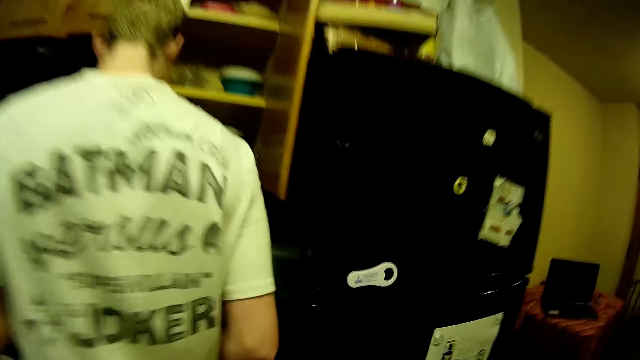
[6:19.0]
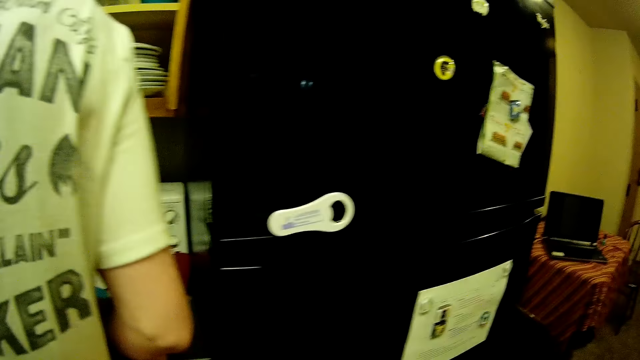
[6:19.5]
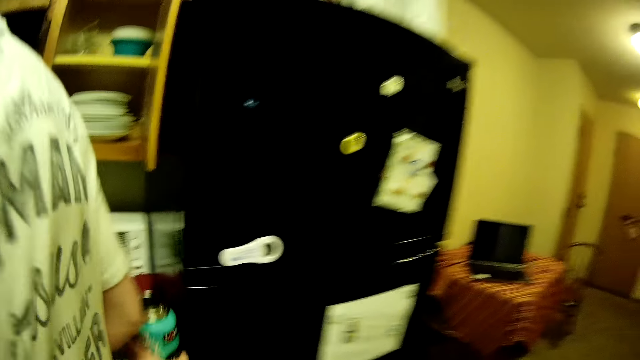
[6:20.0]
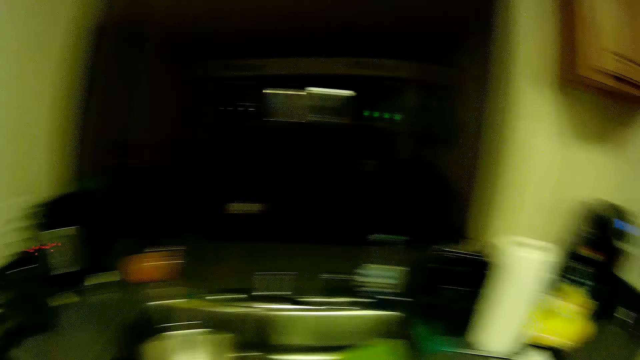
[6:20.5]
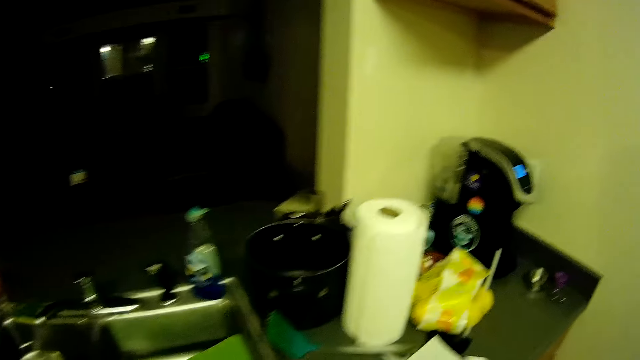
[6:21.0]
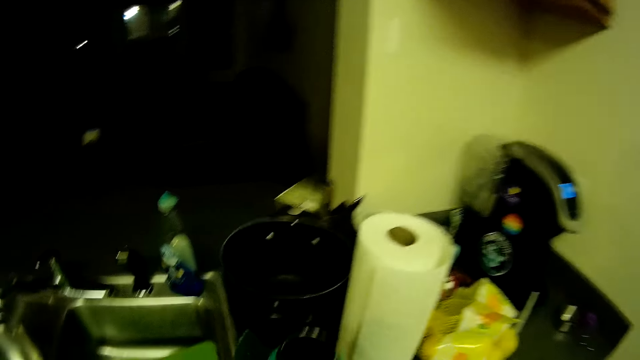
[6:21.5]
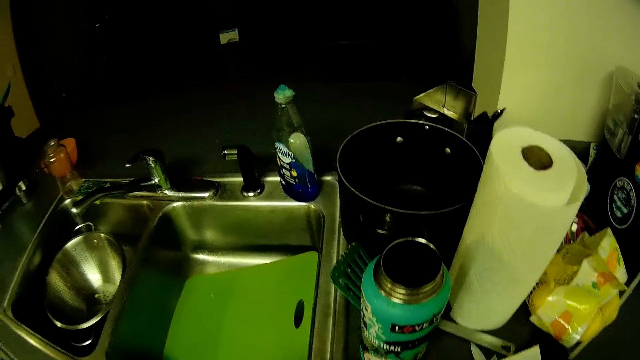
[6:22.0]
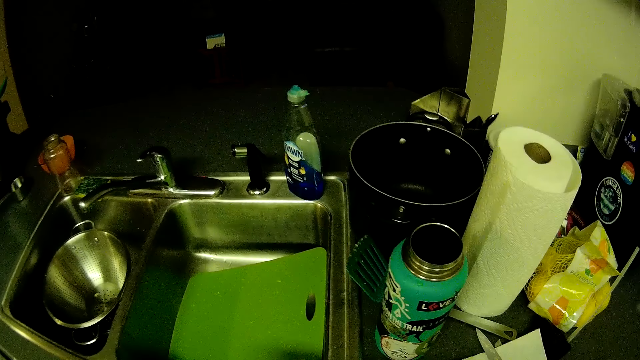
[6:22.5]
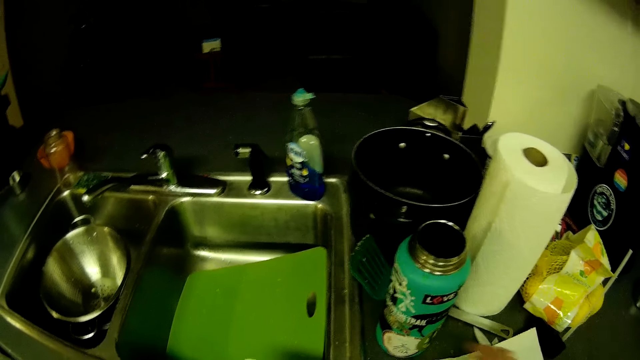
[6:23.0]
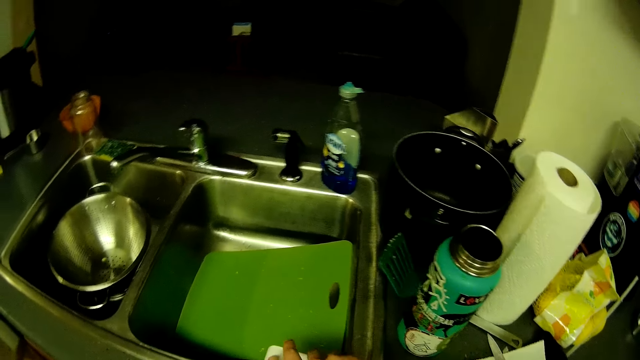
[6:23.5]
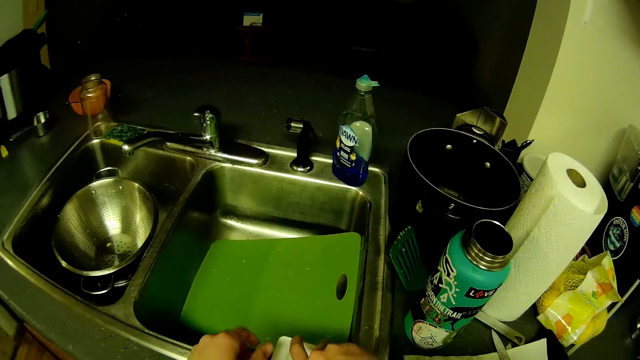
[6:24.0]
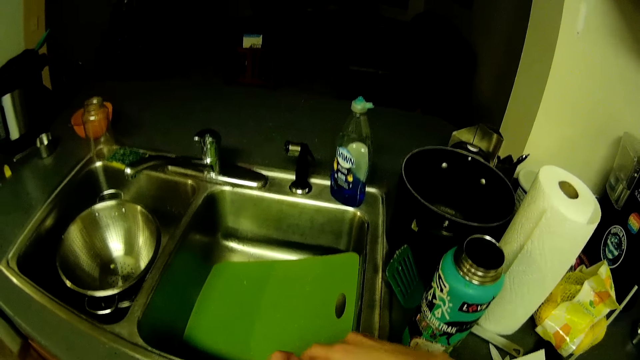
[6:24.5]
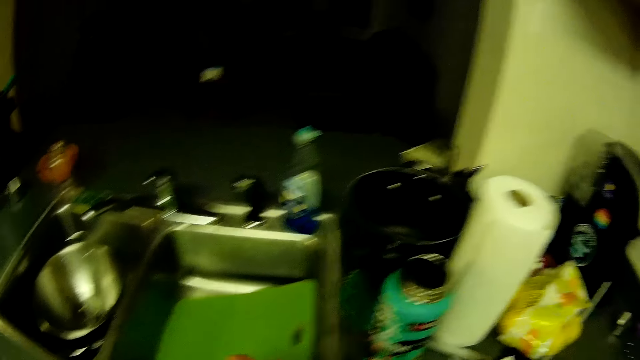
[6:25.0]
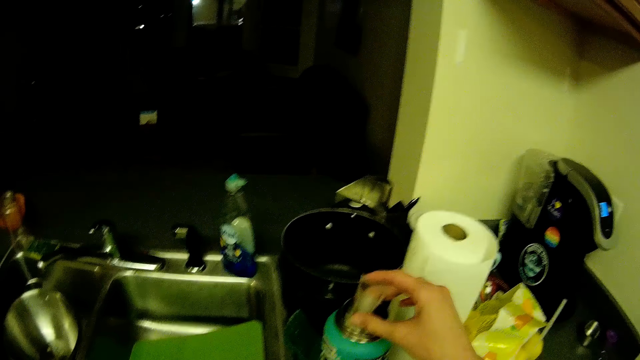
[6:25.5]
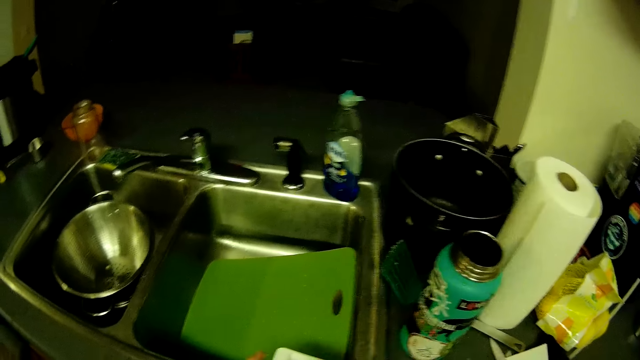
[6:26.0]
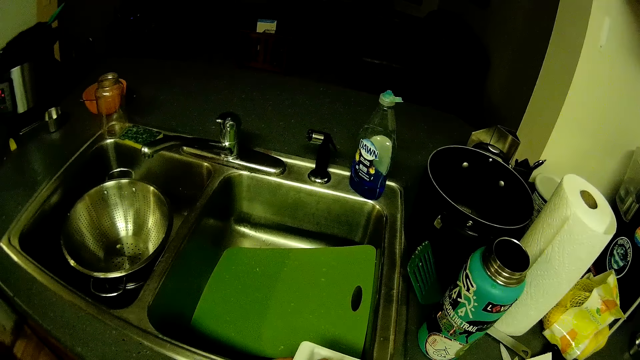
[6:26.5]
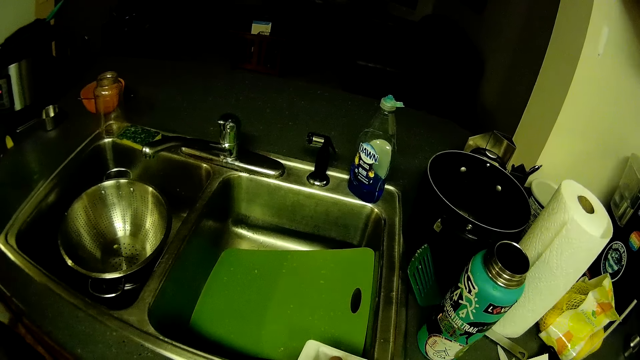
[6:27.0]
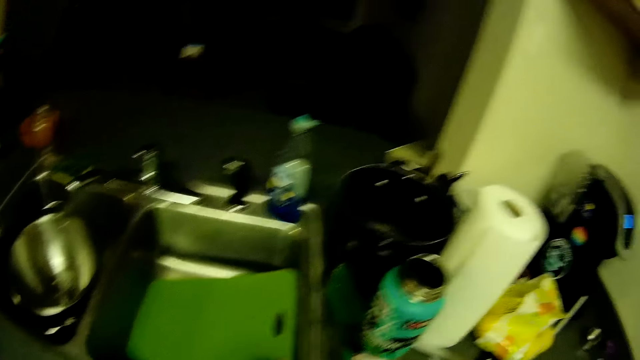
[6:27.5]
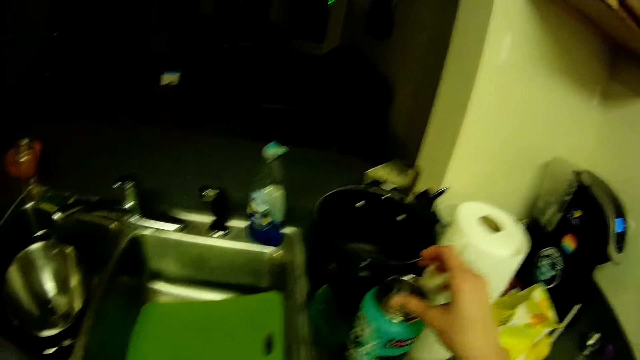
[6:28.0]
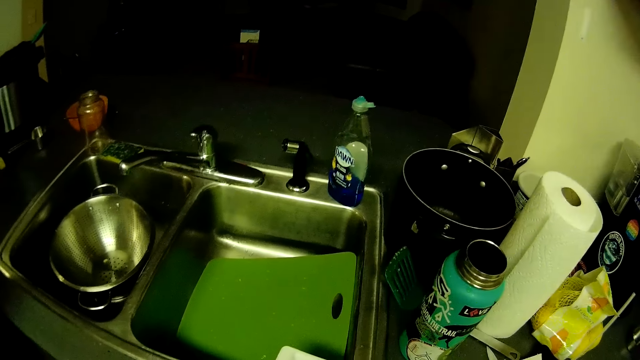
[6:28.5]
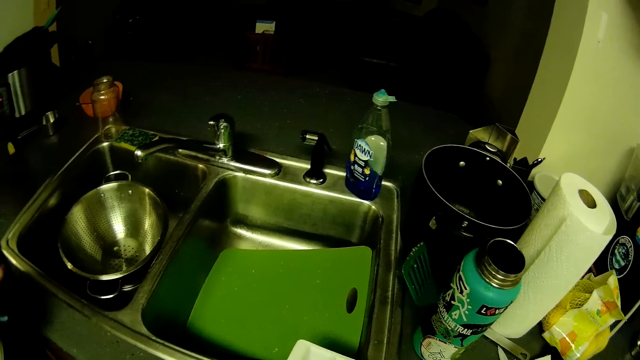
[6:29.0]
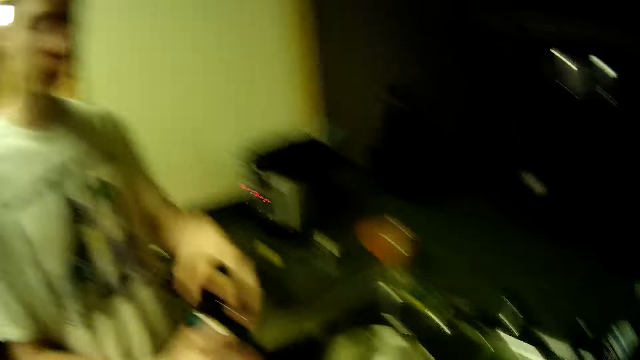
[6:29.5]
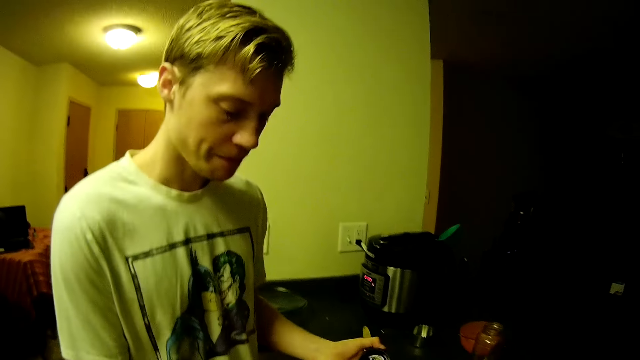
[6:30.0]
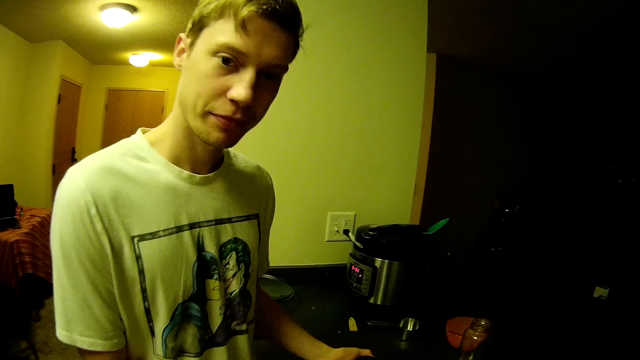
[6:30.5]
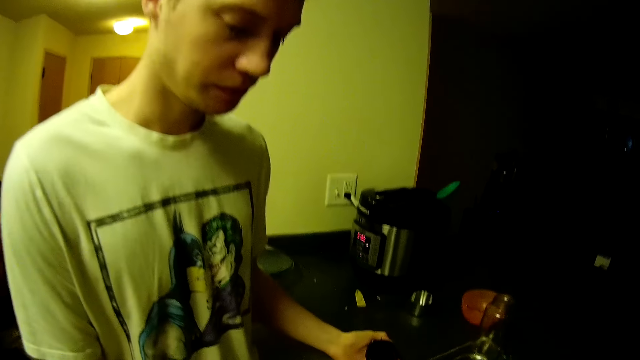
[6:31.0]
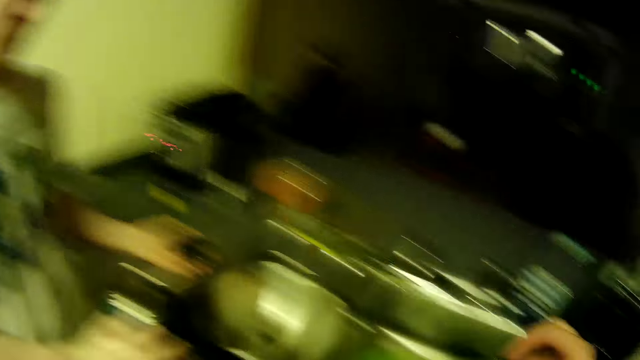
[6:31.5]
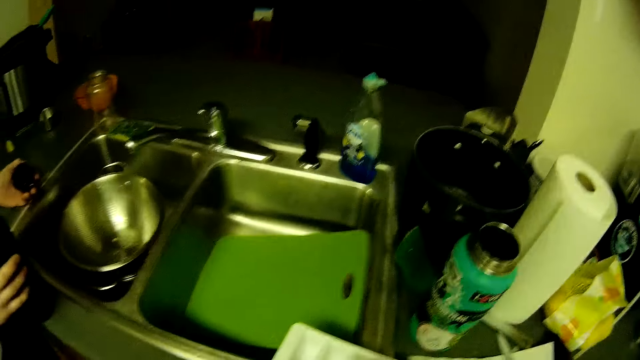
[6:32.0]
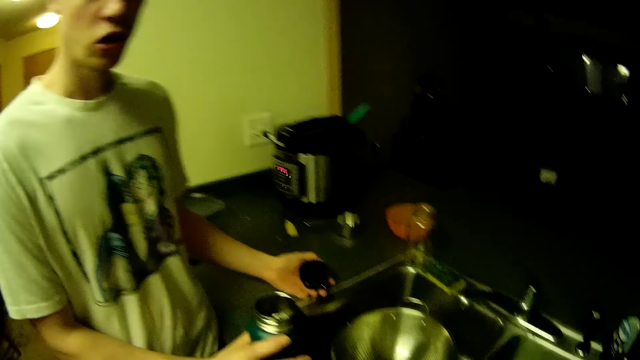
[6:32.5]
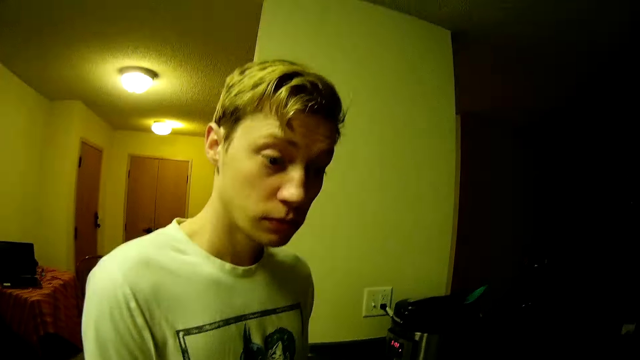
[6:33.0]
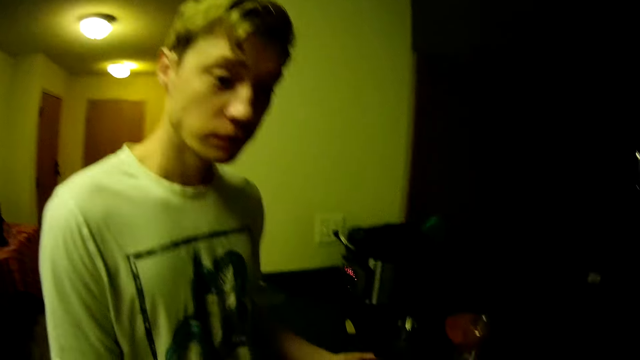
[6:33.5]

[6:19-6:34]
The camera wearer picks the water bottle from the kitchen countertop with his left hand. He drops the water bottle on the kitchen countertop with his left hand. He picks pieces of lemon. He picks an ice from an ice pack on the kitchen countertop with his right hand. He drops the ice inside the water bottle with his right hand. He puts the lemon in the water bottle. He picks an ice from the ice pack on the kitchen countertop with his right hand. He drops the ice inside the water bottle with his right hand. A man opens a water bottle with his left hand. The camera wearer interacts with the man. He drops an ice inside the man's water bottle with his right hand. The man holds the water bottle.

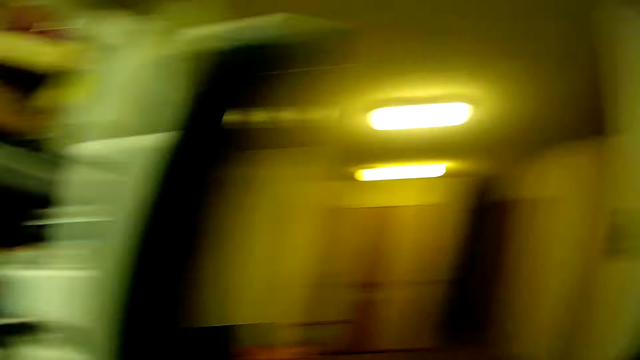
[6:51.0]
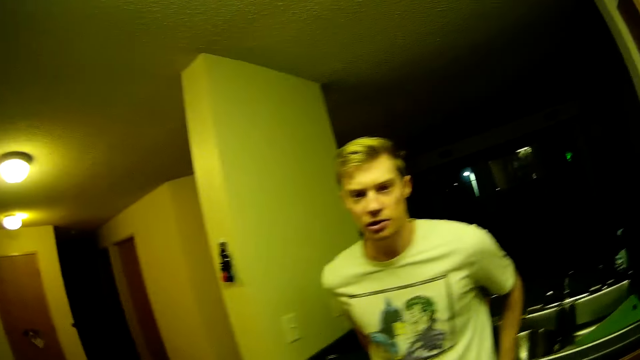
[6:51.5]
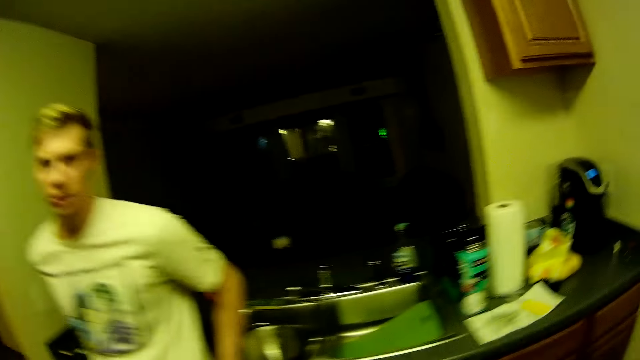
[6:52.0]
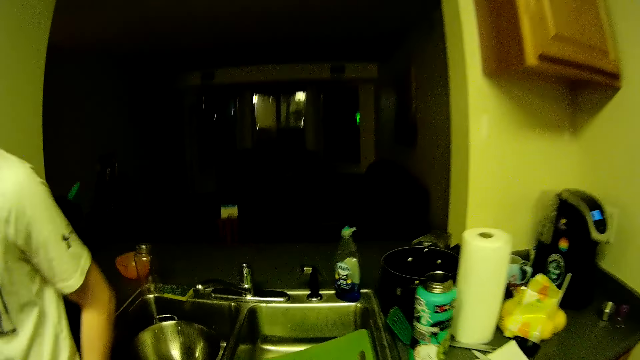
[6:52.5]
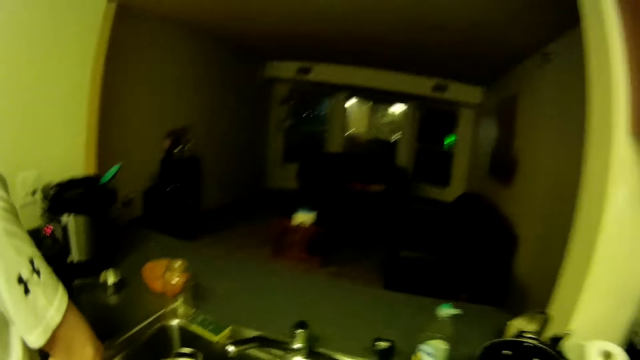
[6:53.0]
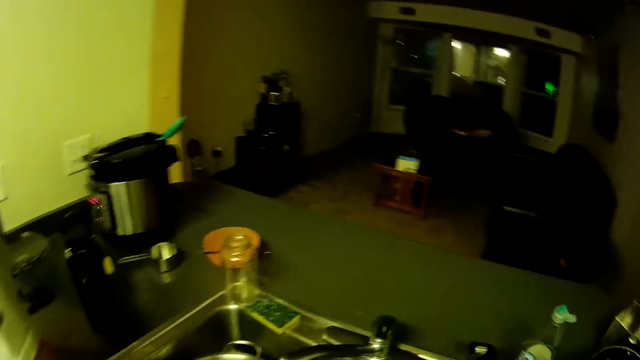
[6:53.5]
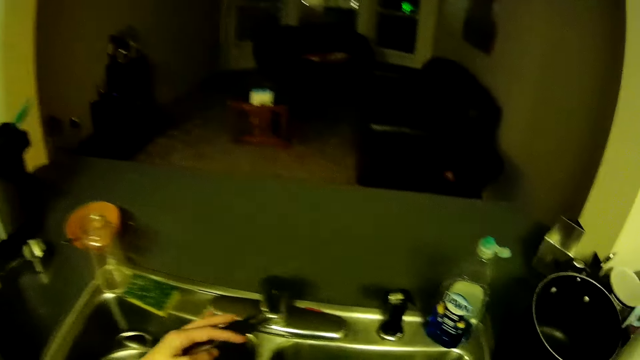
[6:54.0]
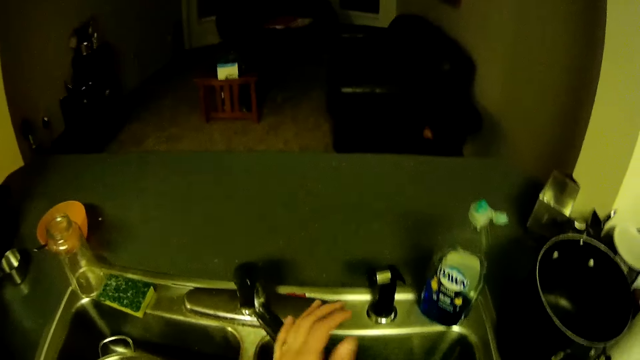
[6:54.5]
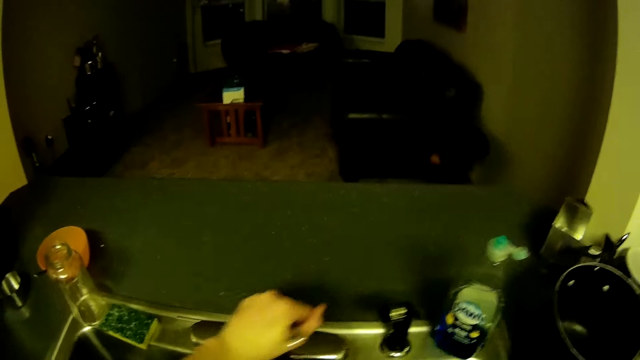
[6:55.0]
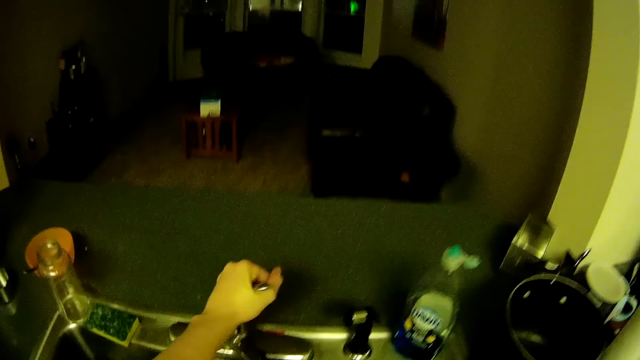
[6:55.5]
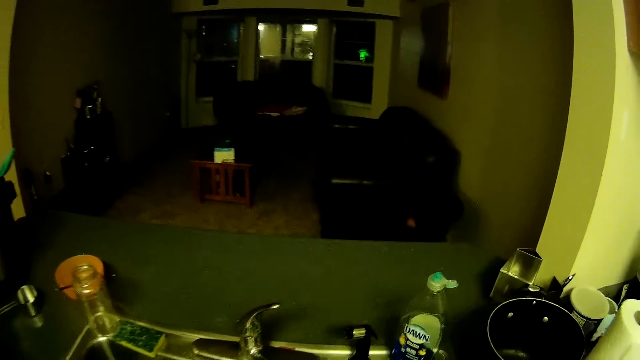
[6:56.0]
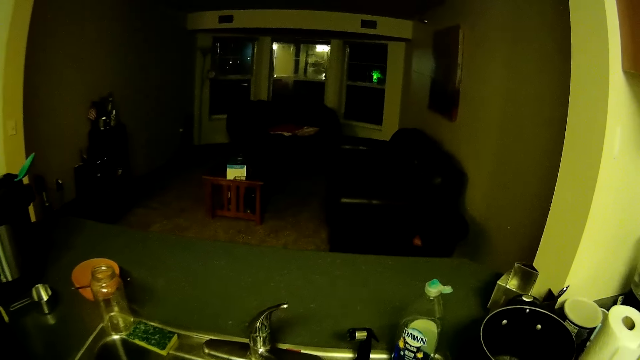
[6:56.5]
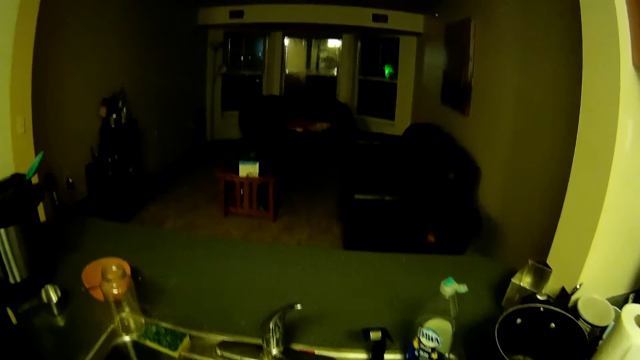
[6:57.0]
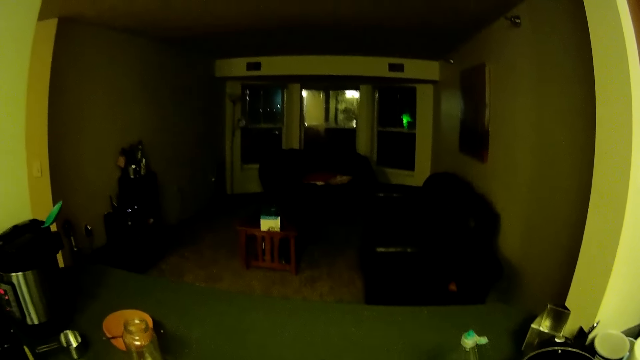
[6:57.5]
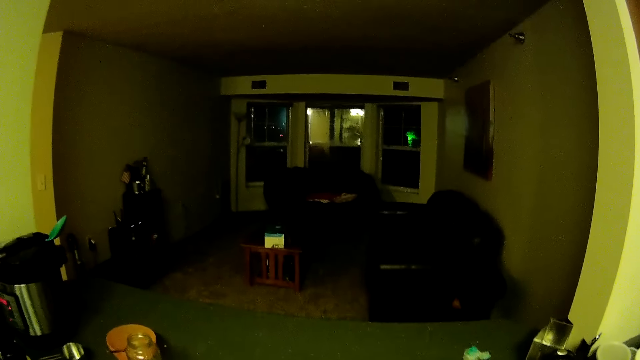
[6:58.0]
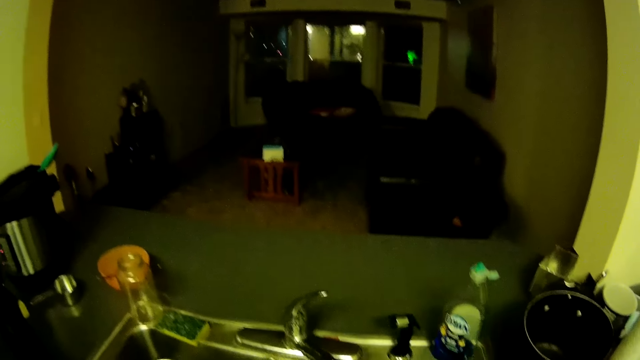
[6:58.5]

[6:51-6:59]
The camera wearer walks in the house. He adjusts the tap in the washing sink with his left hand. He opens the tap in the washing sink with his left hand.
